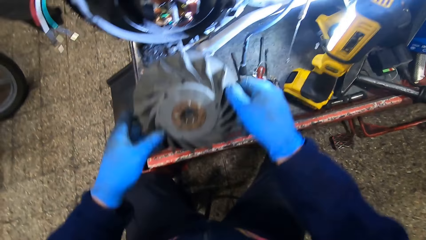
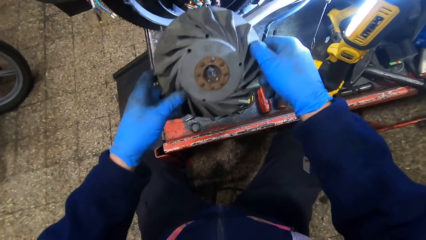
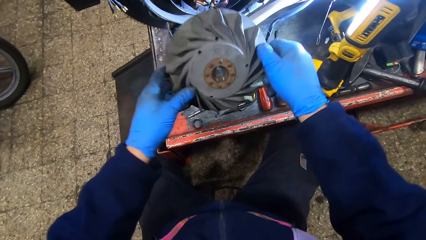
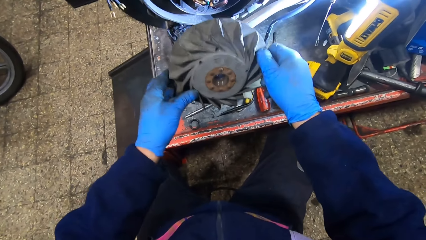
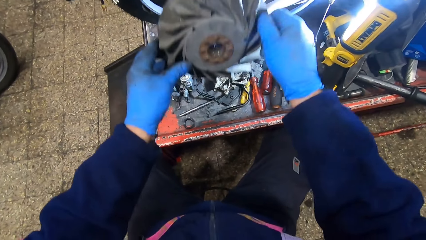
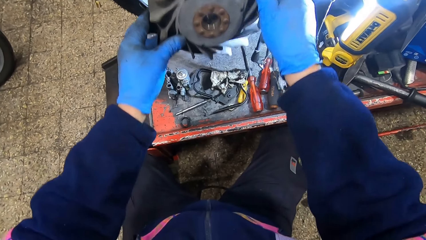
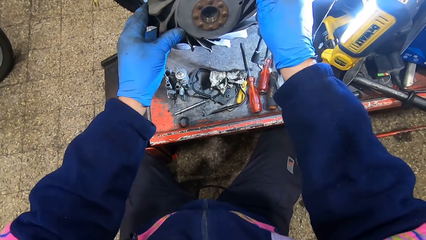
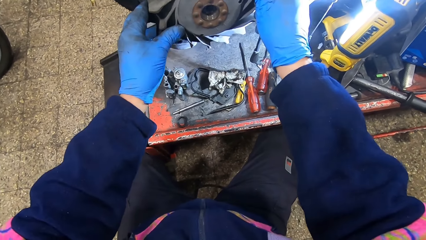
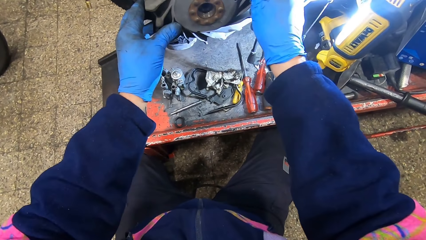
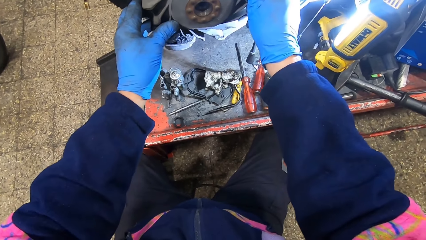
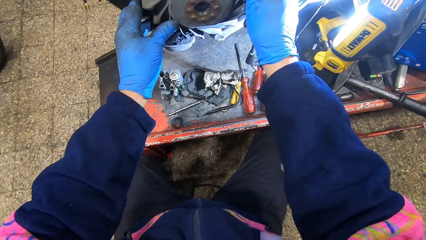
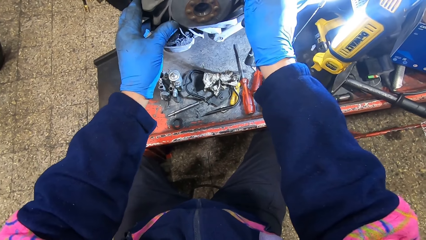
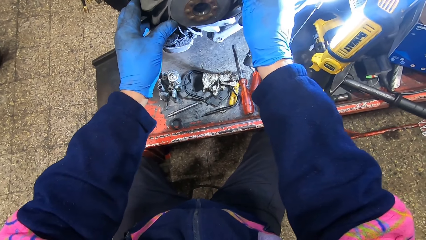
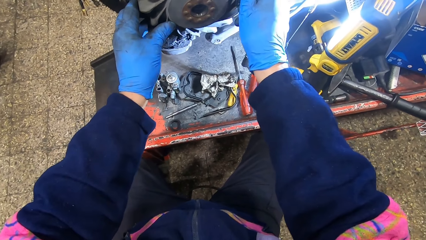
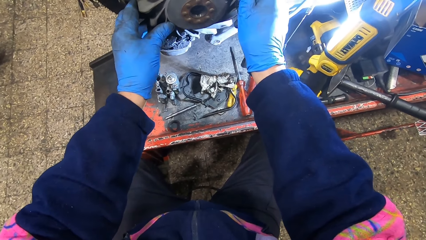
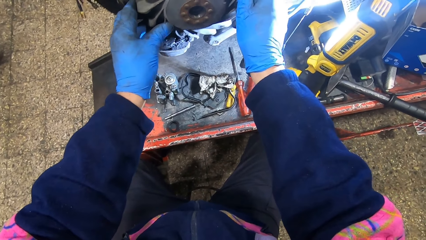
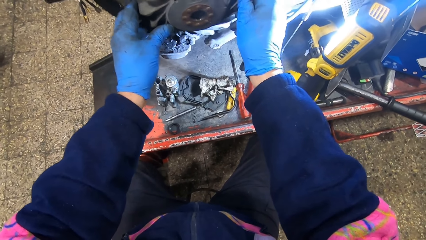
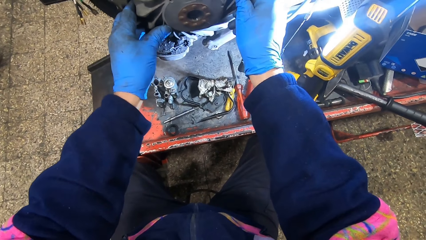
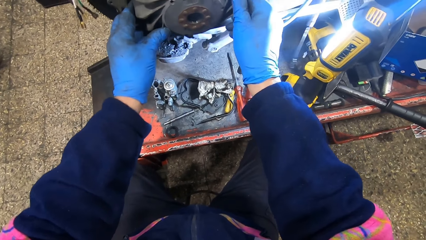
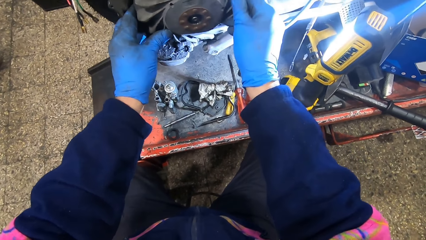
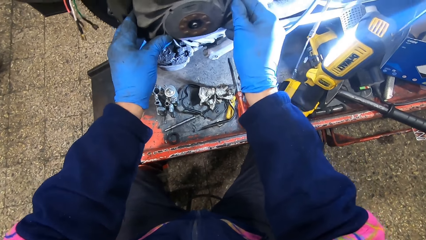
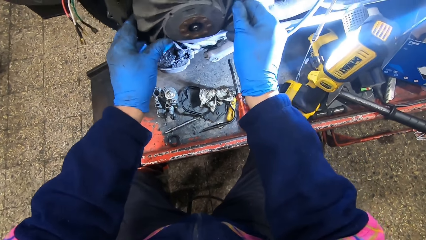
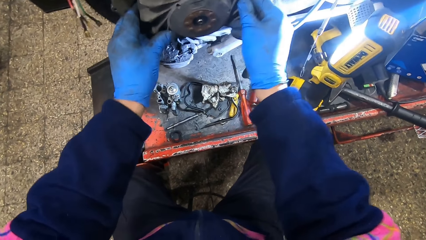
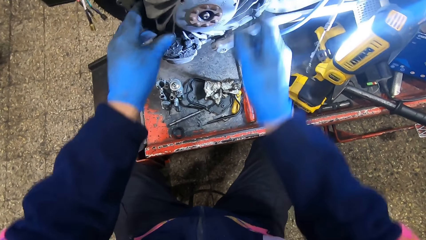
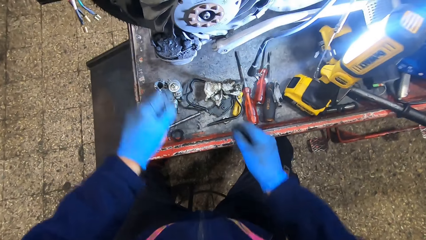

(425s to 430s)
The camera wearer fixes the flywheel on the Vespa scooter.

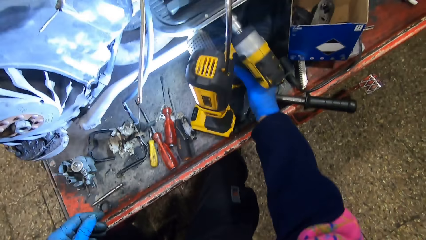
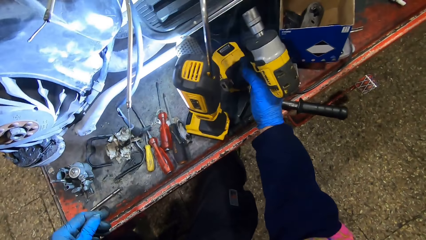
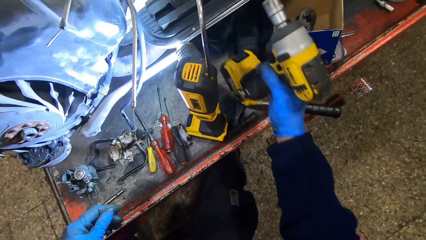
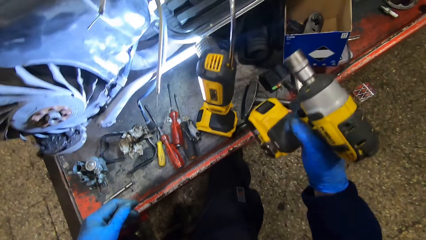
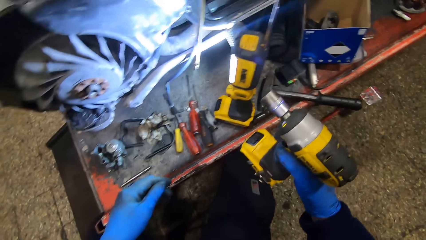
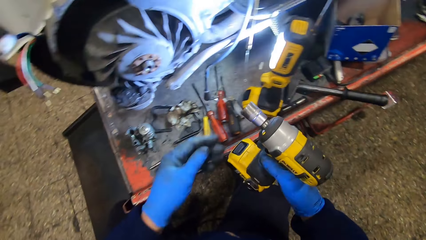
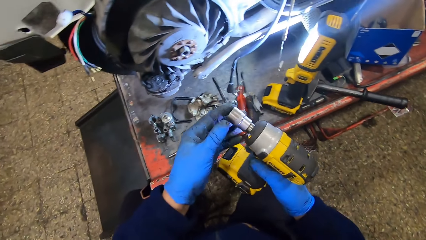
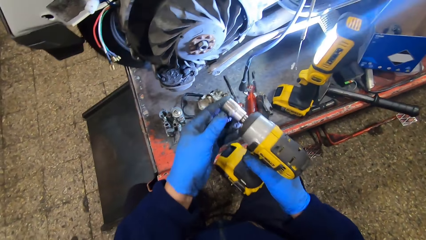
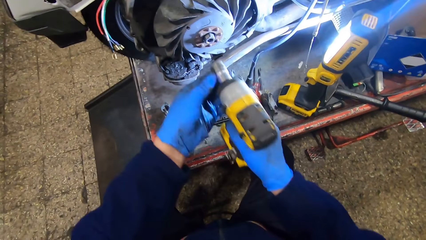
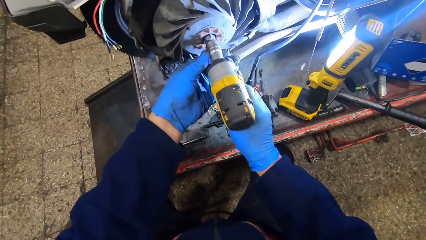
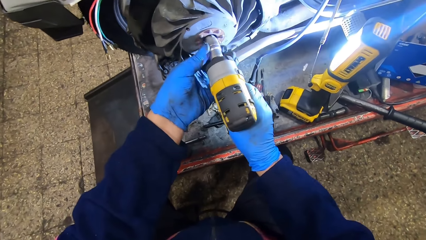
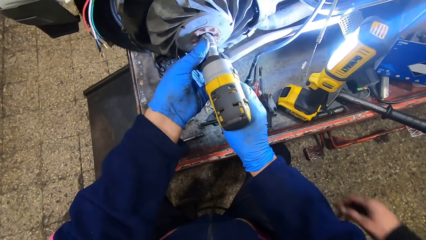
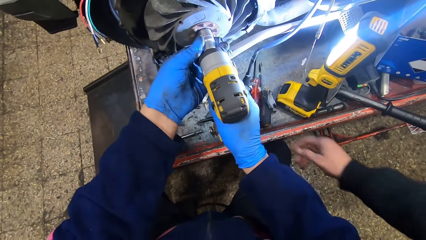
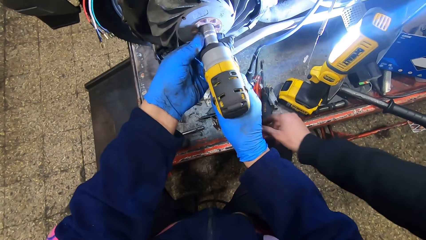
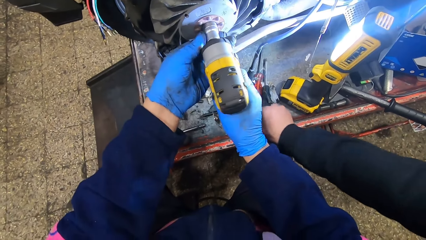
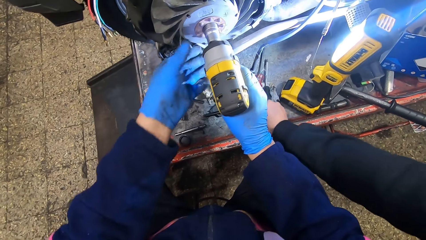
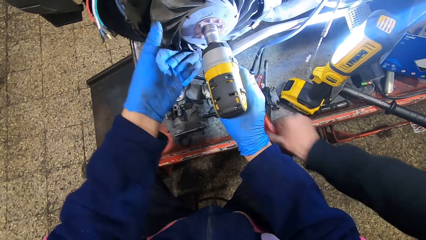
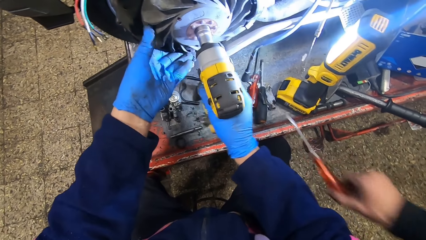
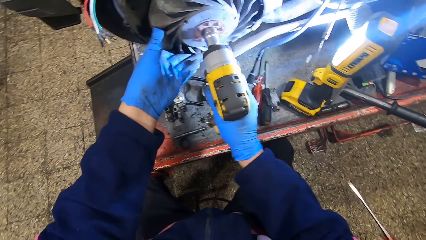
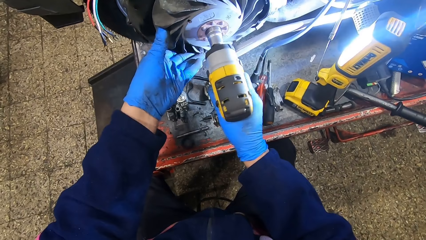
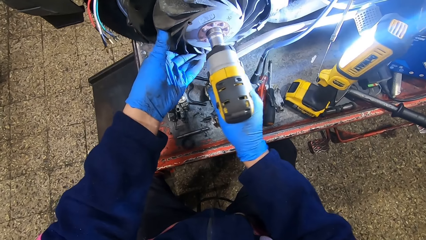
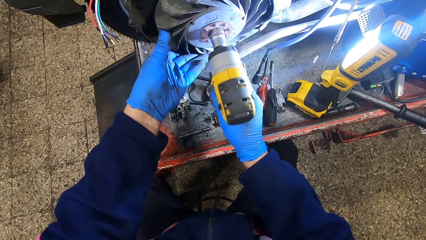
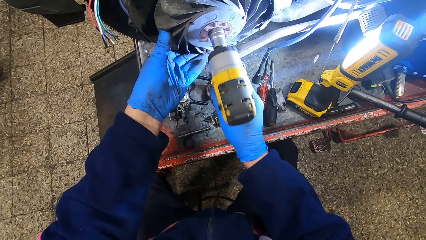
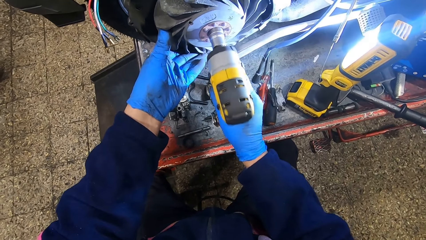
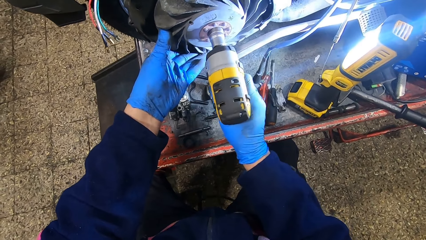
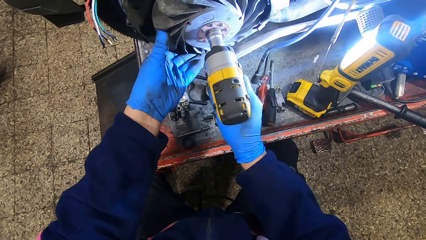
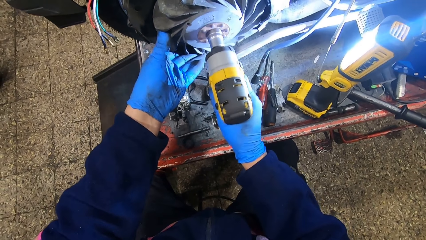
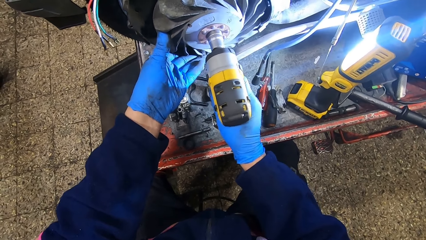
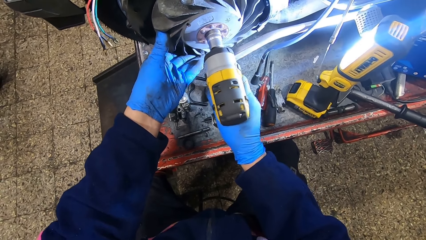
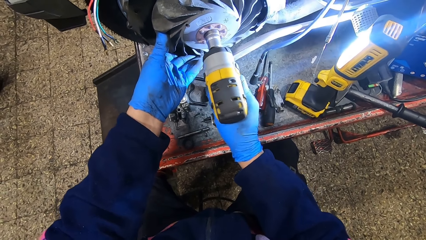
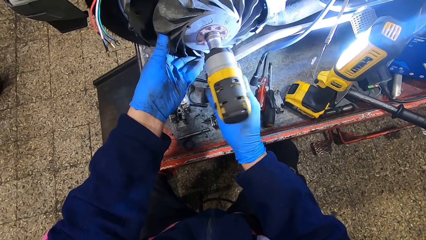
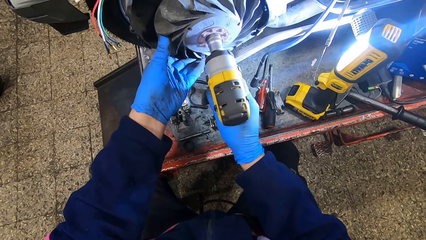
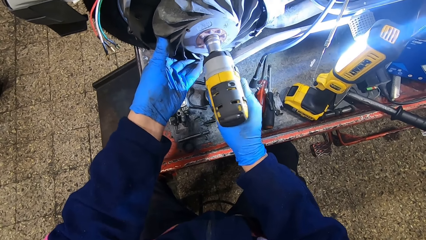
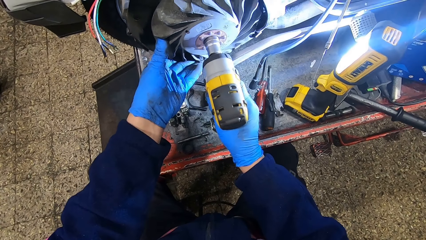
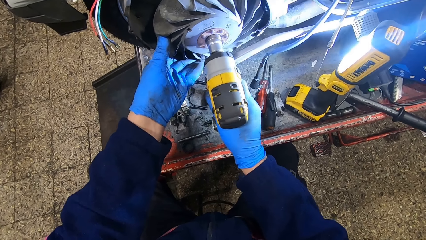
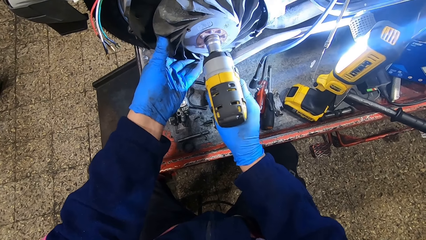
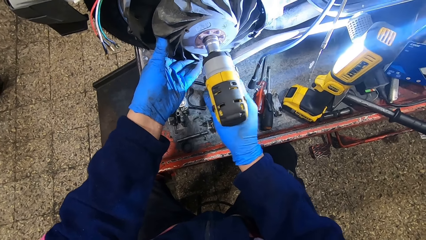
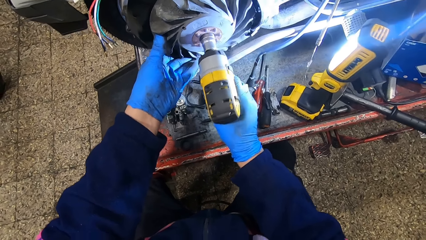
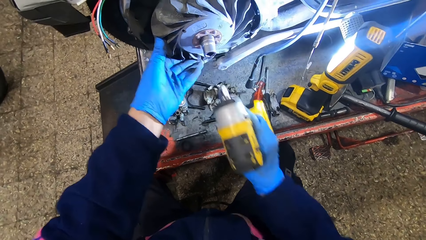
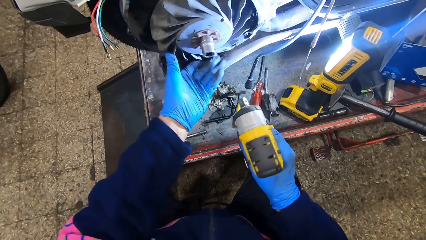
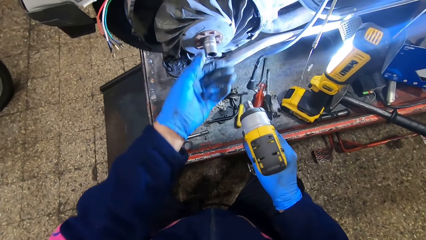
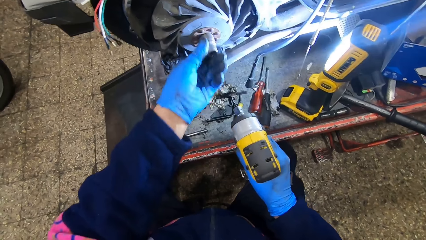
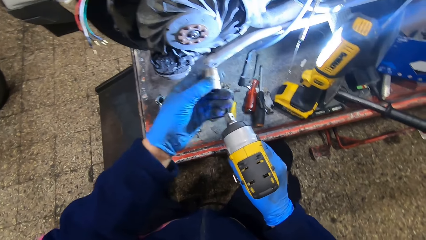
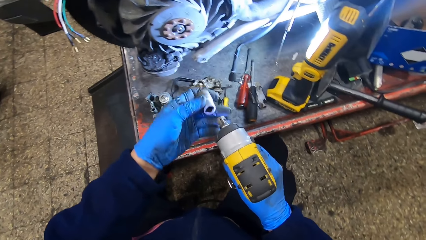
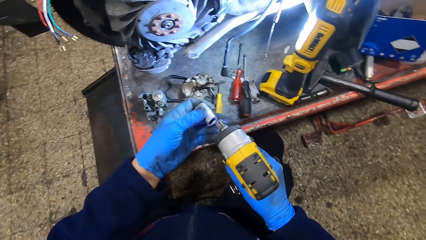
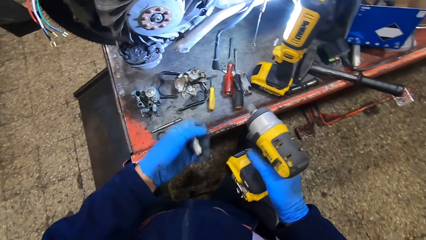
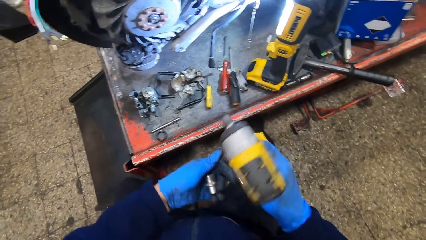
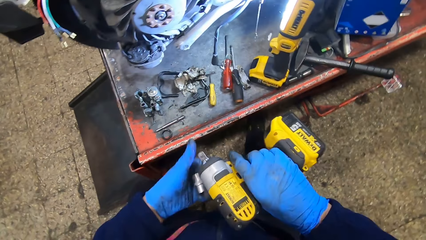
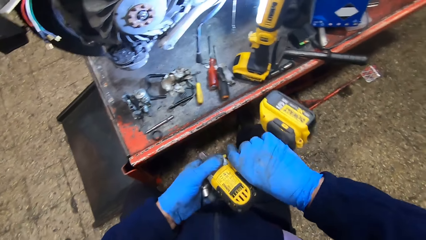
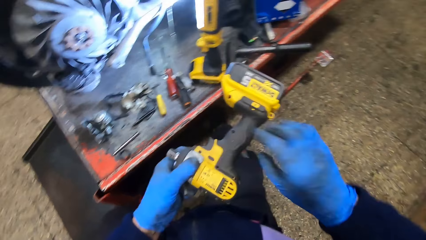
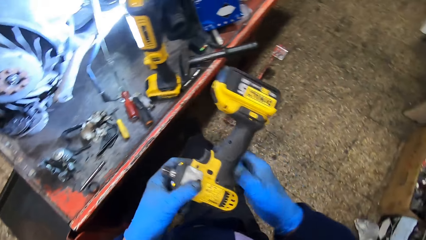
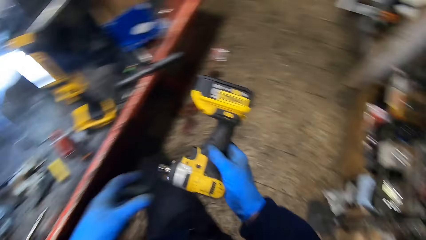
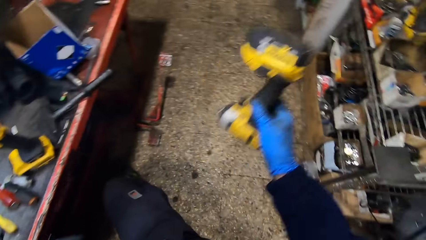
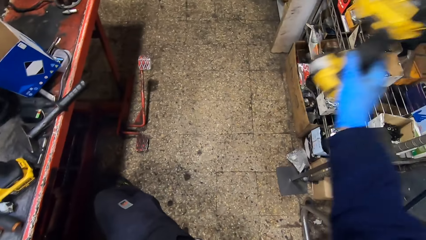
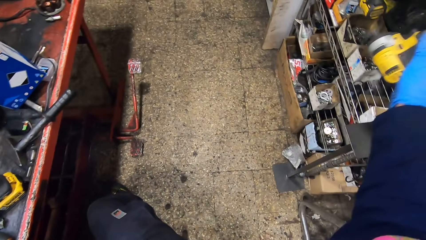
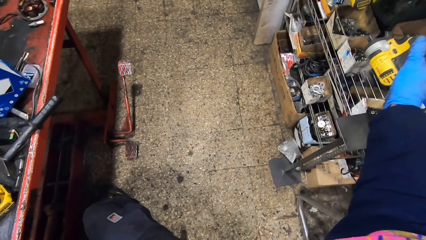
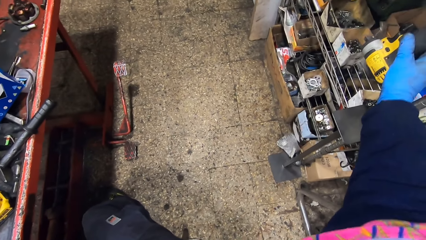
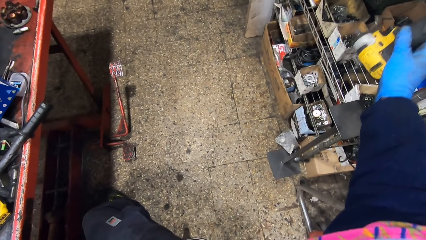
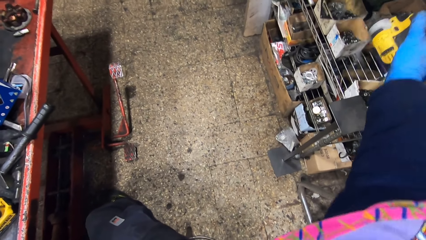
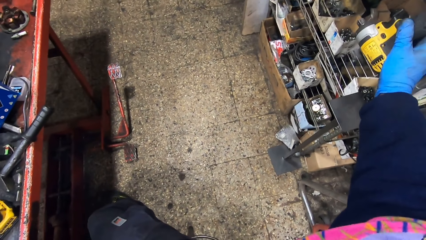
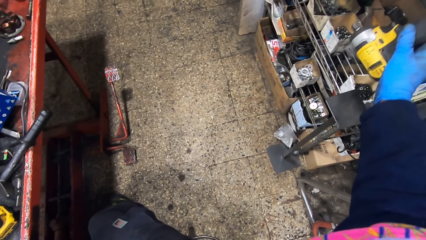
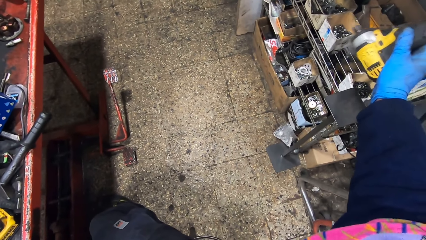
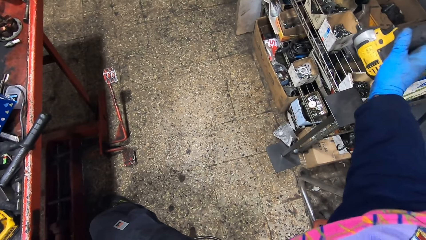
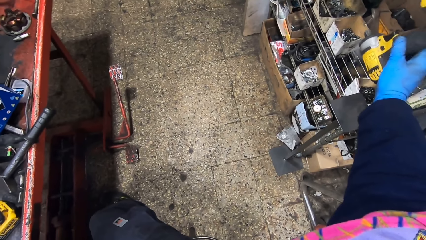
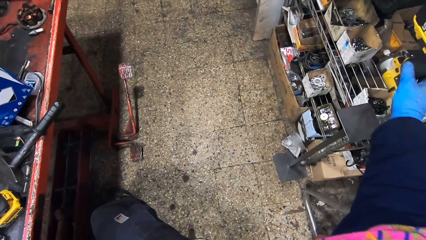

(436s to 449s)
The camera wearer holds the DeWalt screwdriver with both hands. He fixes the nuts on the flywheel with the cordless drill driver. A person picks up a screwdriver. The camera wearer holds the magneto coil cover. He removes the nut socket from the flywheel with his left hand. He turns the cordless drill driver in his hands. He hangs the DeWalt screwdriver. He drops the cordless drill driver on the metal shelf with his right hand.
